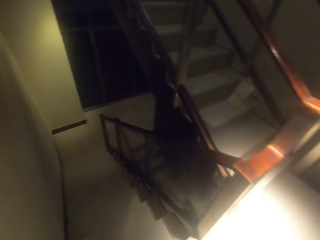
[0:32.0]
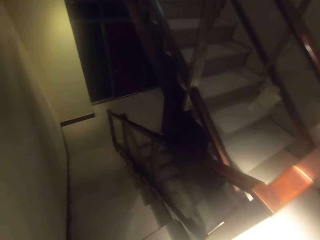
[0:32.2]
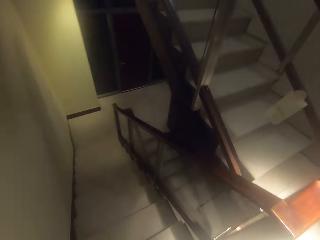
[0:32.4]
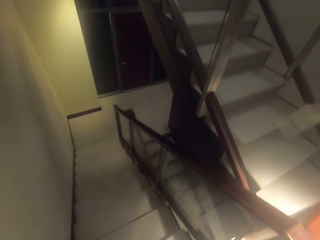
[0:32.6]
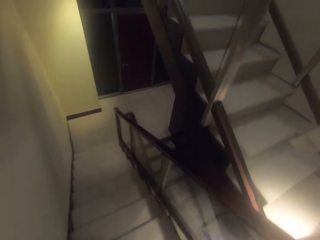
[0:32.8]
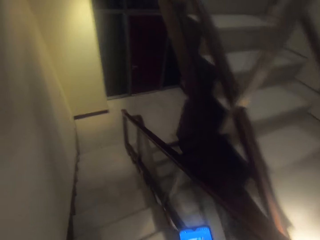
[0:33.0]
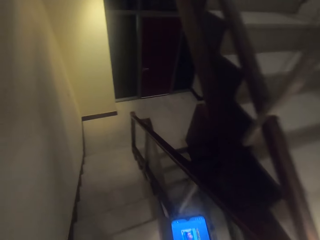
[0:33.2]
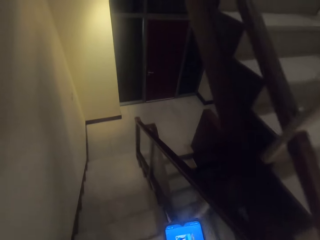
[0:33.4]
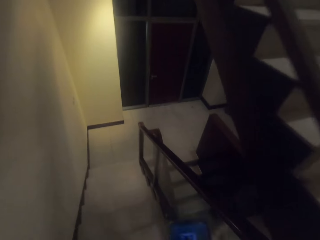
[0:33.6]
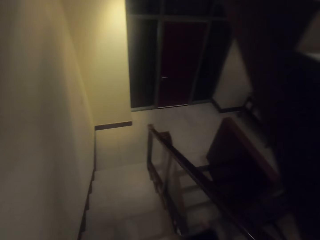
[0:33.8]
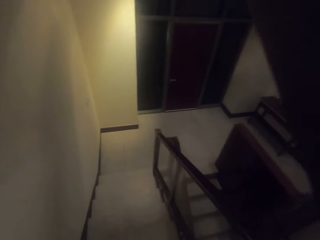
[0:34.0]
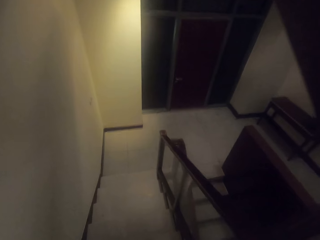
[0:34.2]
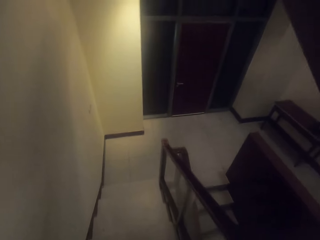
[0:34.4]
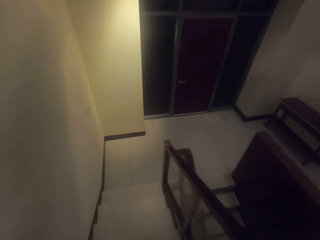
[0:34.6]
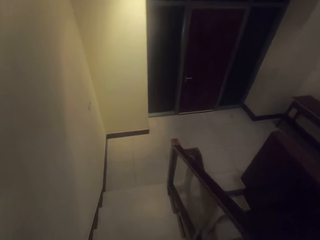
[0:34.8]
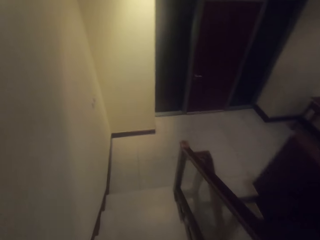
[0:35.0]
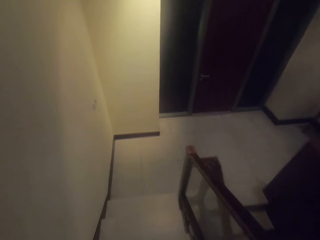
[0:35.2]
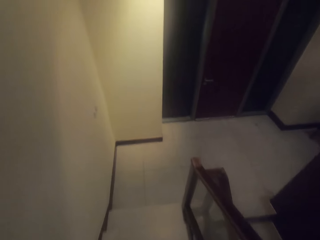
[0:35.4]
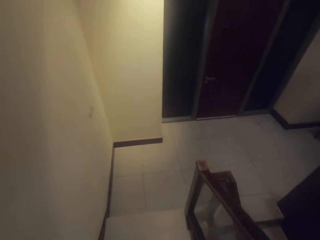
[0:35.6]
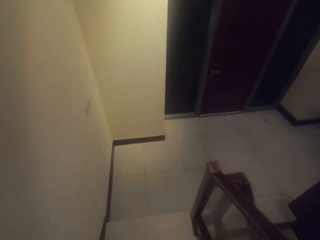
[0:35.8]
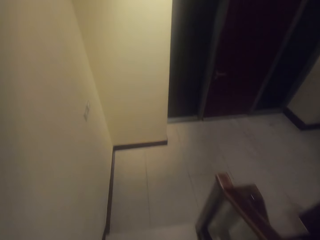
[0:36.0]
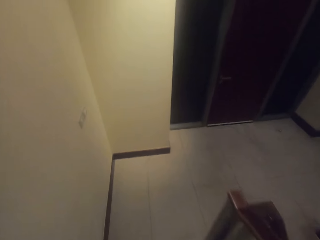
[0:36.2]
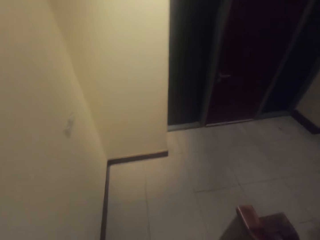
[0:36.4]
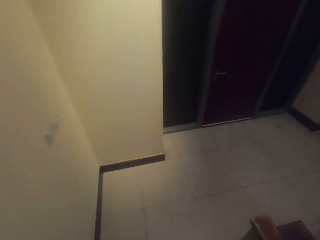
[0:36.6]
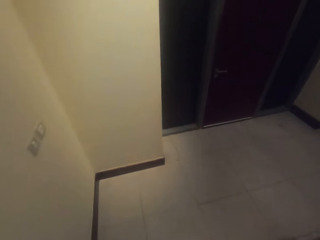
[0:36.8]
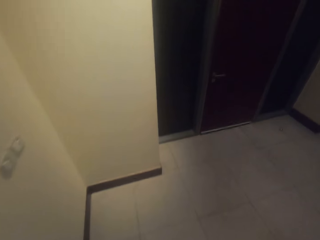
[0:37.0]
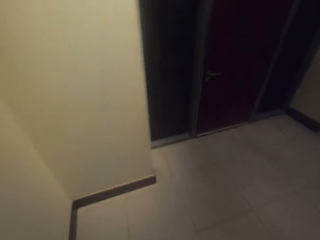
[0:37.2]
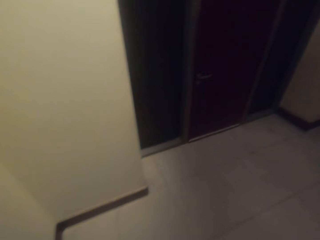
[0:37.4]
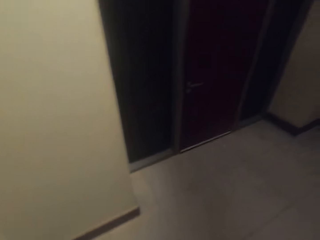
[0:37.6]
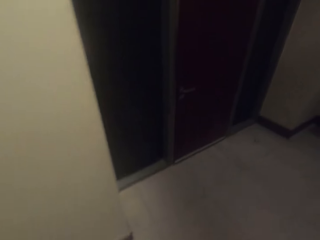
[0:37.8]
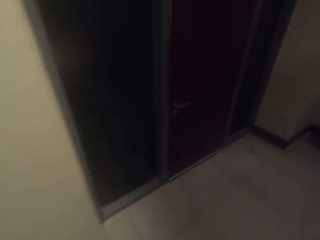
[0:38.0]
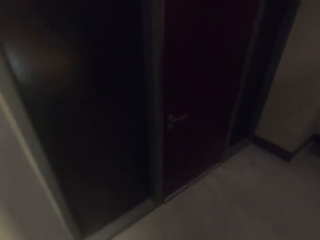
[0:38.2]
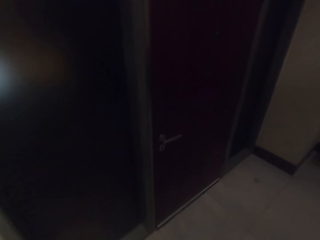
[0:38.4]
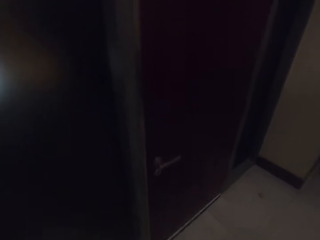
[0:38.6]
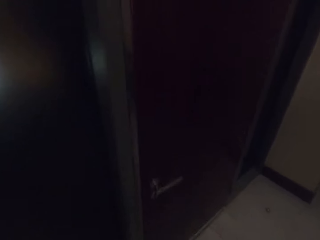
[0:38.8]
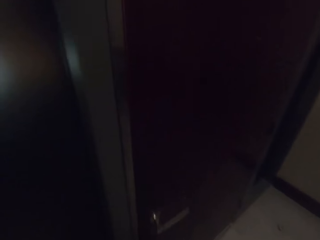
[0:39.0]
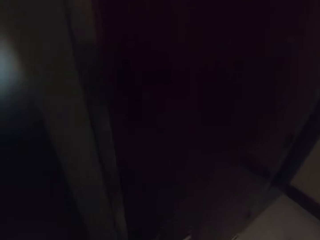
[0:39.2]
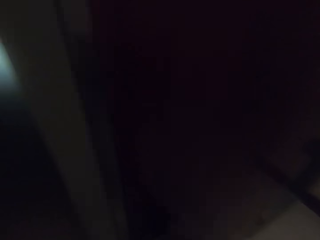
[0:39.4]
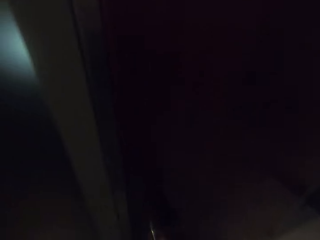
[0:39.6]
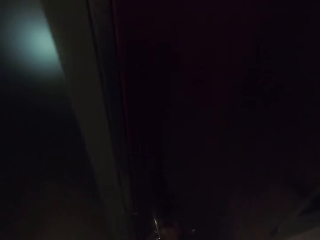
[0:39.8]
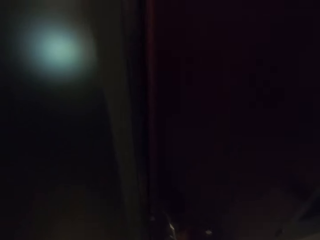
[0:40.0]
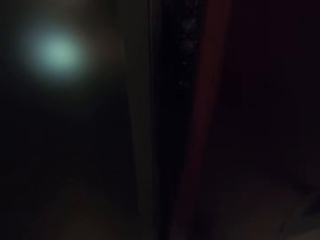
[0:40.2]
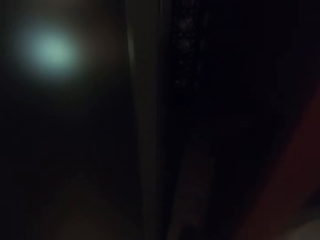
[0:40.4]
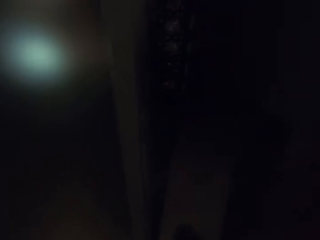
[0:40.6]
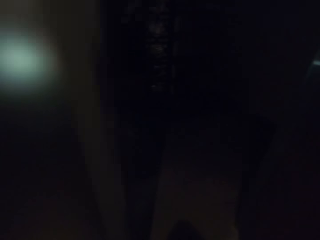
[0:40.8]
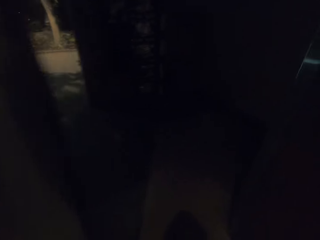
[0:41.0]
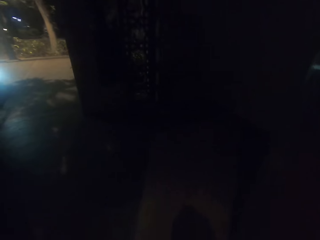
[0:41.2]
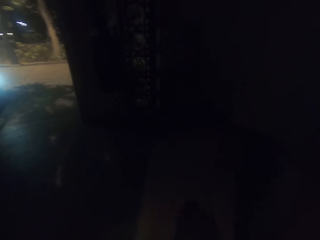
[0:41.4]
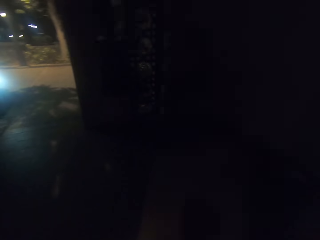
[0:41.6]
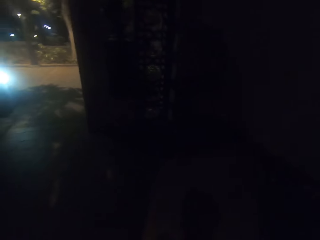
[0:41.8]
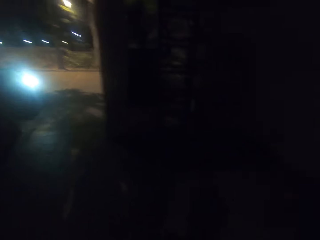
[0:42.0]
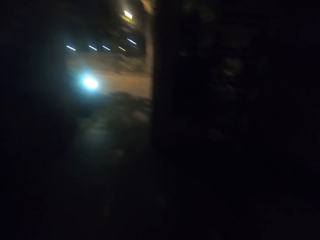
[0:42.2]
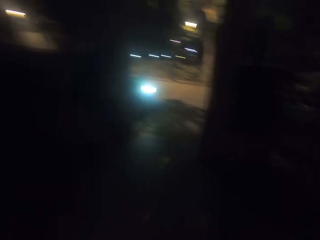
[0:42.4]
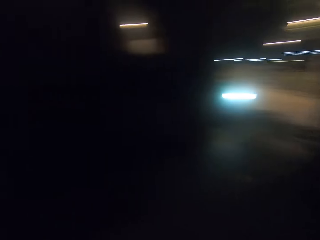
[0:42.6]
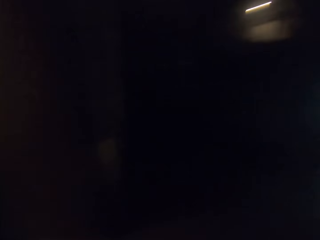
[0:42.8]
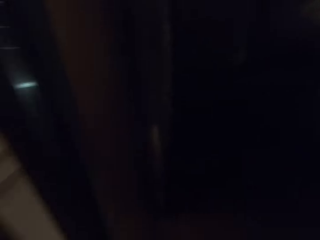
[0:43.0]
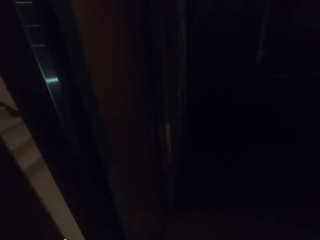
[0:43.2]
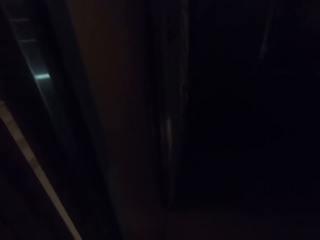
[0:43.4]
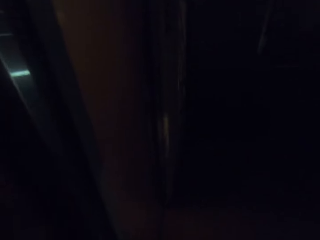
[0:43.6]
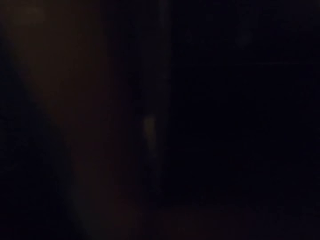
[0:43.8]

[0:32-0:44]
The camera wearer opens the door.

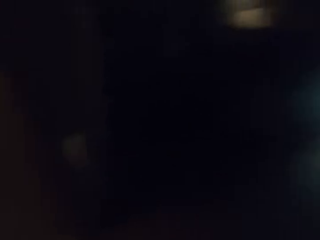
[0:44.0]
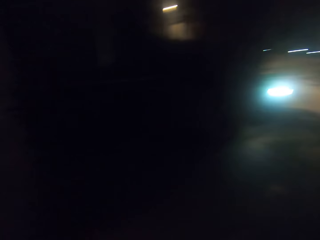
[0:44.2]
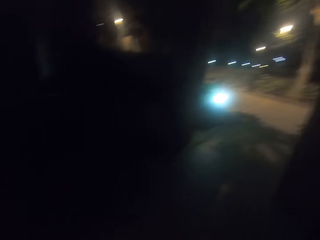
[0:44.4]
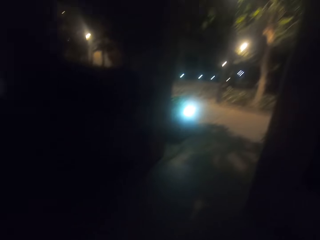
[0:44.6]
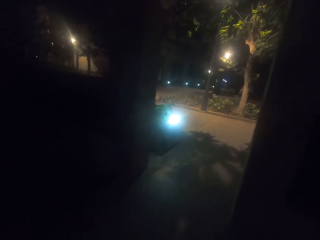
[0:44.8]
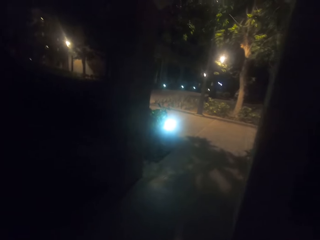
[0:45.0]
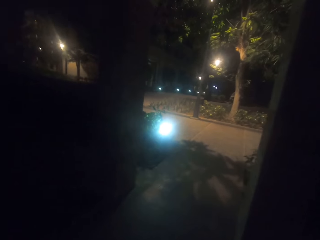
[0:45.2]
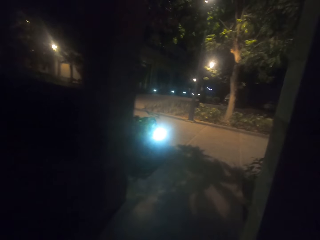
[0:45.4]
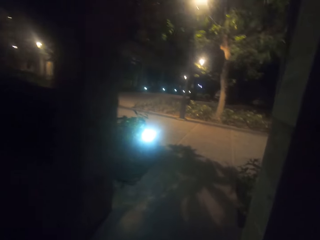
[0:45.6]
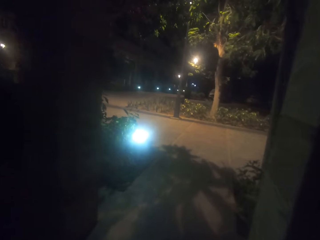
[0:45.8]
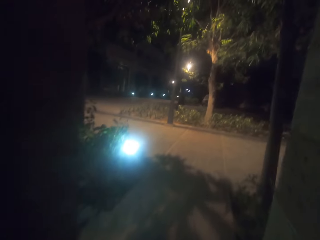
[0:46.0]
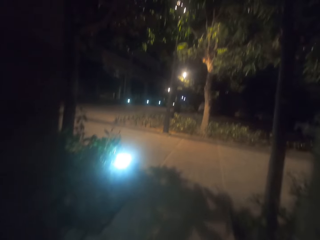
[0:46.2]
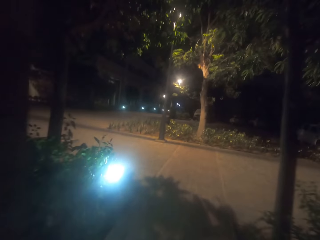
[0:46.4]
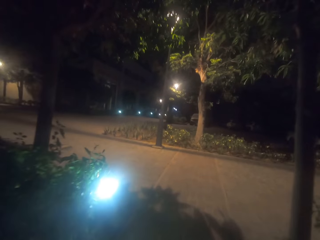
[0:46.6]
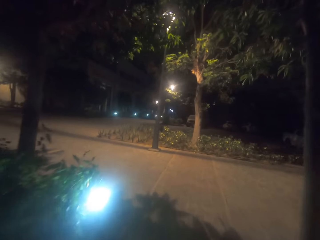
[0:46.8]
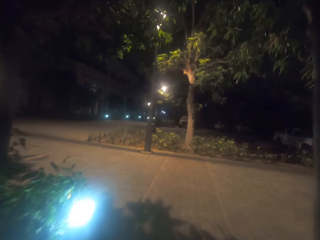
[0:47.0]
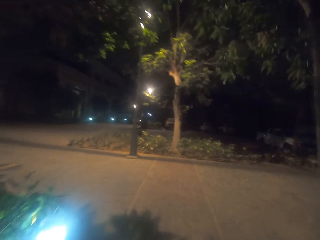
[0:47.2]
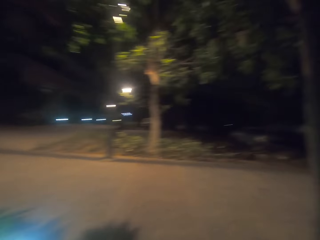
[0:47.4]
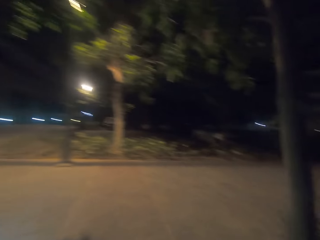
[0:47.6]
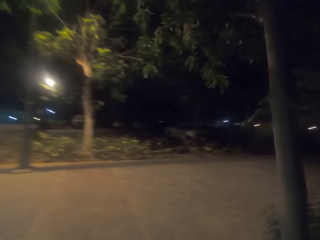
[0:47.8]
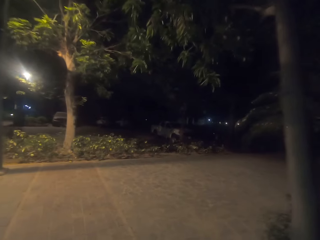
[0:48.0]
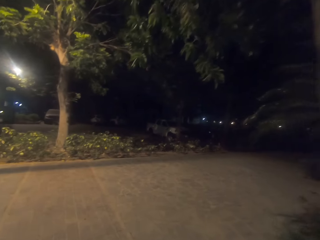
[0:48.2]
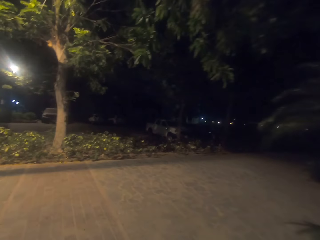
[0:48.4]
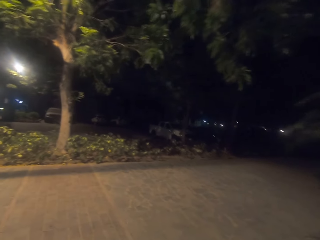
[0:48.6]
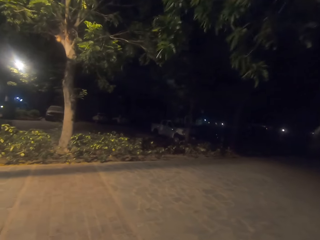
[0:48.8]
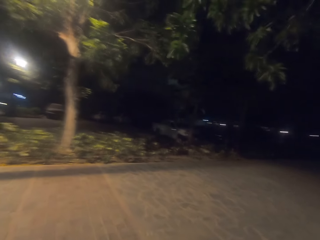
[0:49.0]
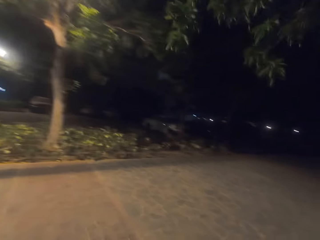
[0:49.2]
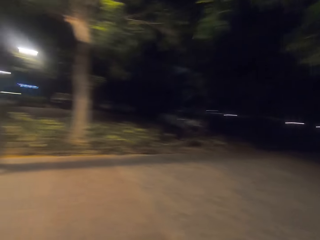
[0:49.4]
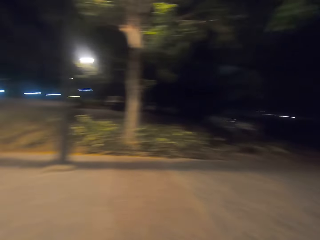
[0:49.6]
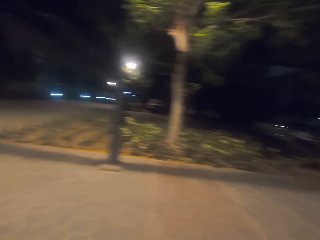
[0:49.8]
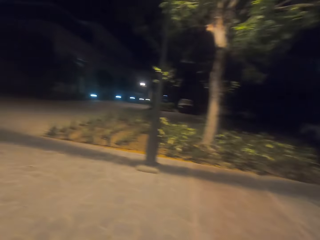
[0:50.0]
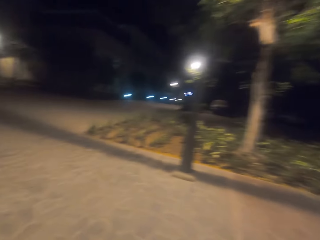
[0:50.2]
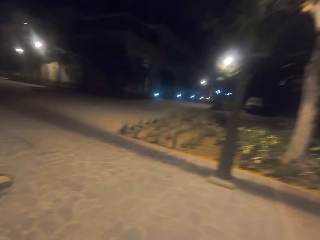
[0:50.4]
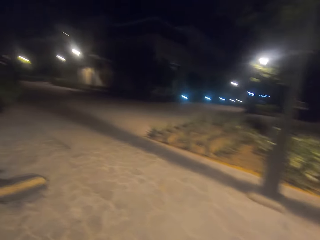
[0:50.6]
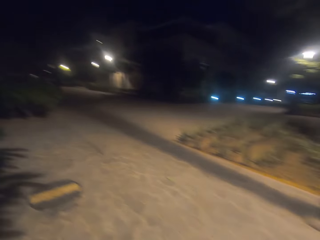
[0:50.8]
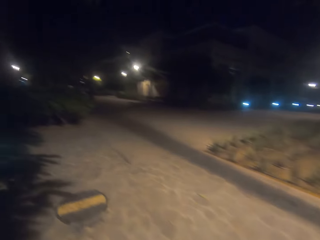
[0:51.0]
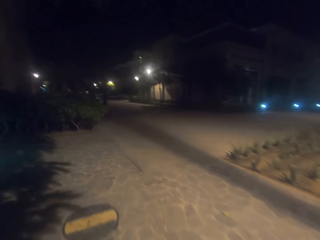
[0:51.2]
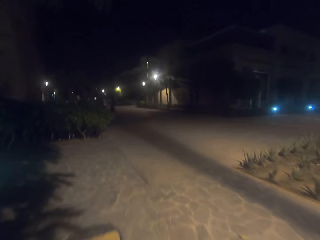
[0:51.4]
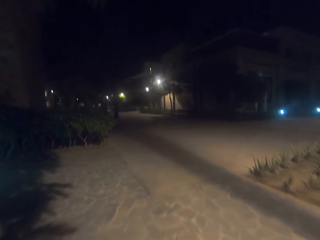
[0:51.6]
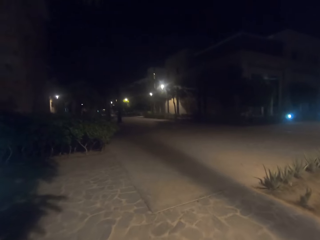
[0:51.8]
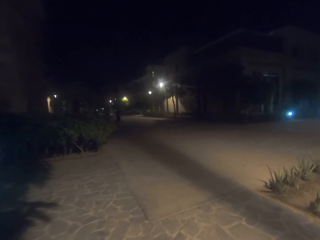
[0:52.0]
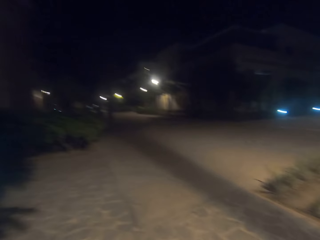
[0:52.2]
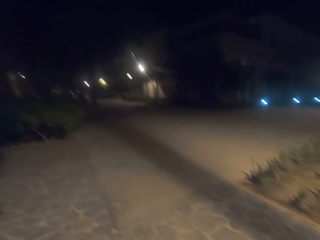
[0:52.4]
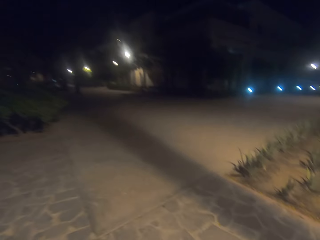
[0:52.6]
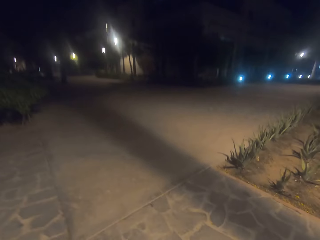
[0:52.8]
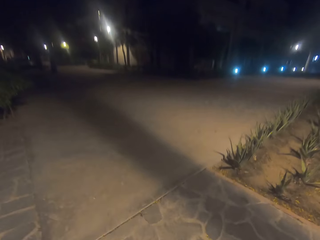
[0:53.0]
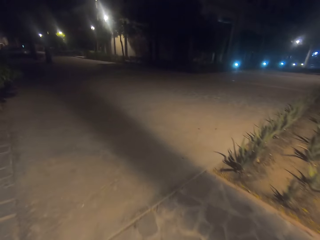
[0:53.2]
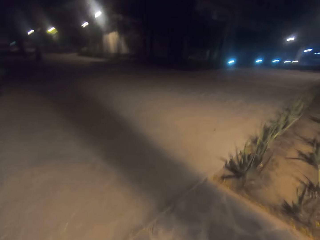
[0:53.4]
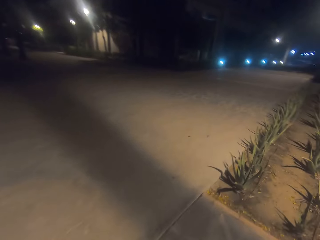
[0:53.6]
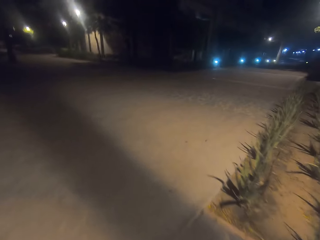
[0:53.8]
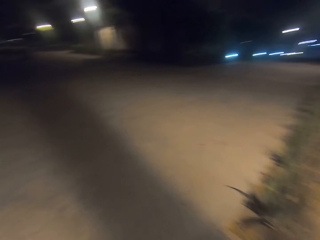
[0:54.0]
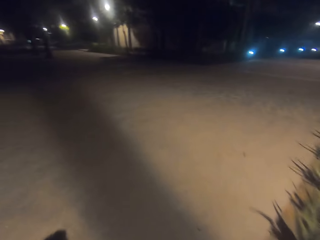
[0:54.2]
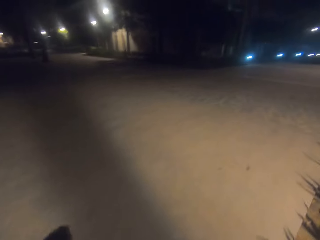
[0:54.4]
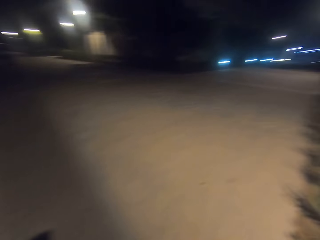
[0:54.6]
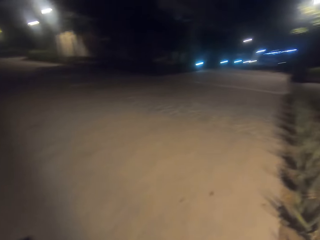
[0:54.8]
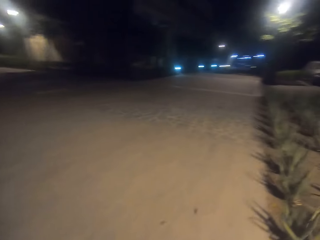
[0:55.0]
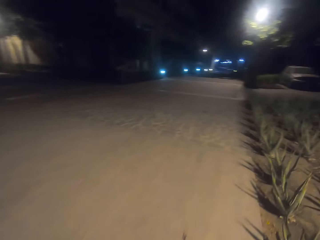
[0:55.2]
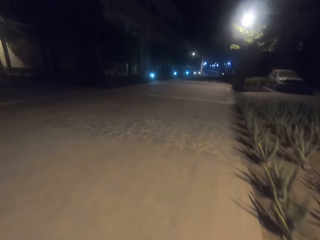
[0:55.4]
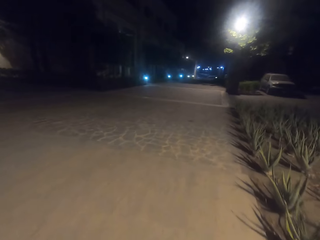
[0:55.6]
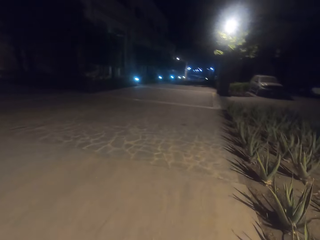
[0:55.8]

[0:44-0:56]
The camera wearer closes the door. They exit from the house. They look around the compound. They walk around the compound on the walkway.
